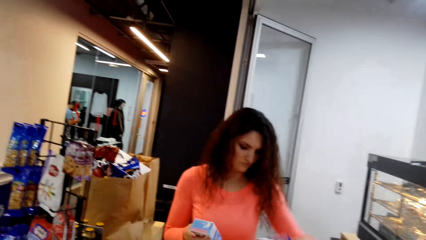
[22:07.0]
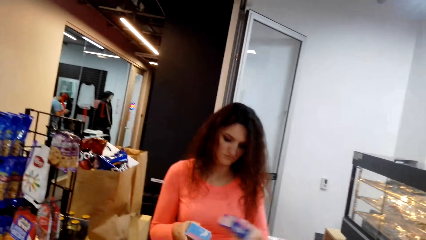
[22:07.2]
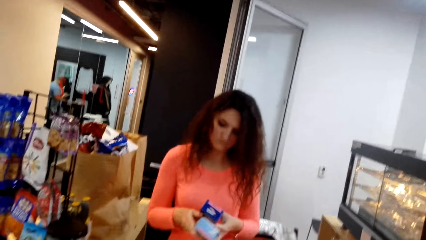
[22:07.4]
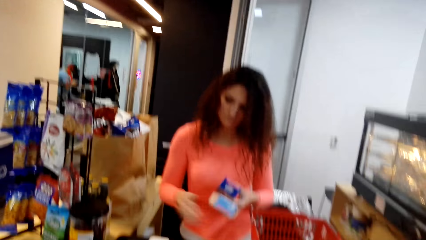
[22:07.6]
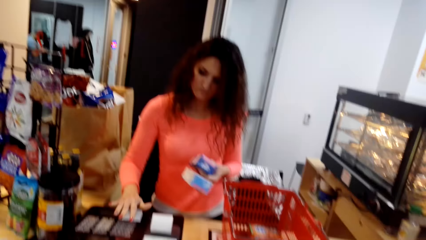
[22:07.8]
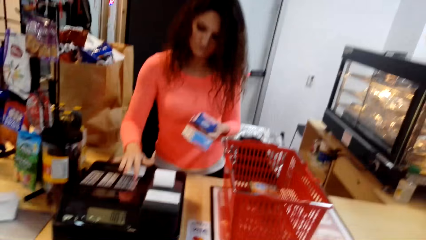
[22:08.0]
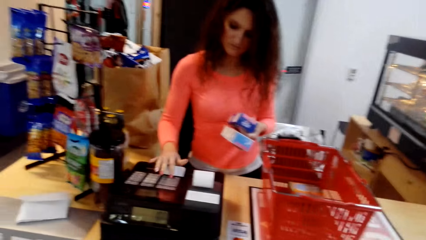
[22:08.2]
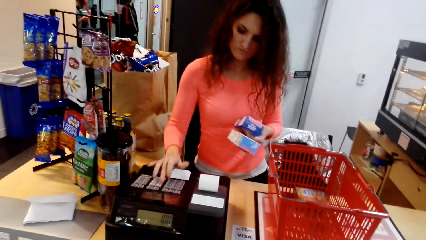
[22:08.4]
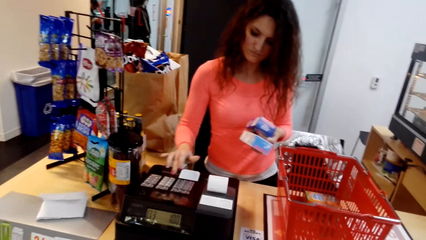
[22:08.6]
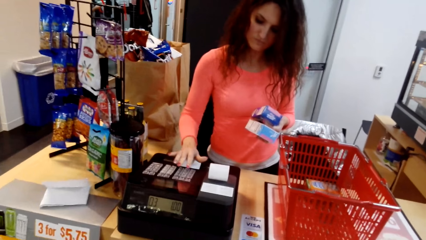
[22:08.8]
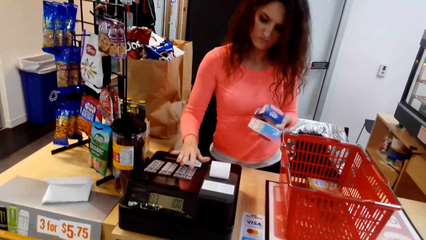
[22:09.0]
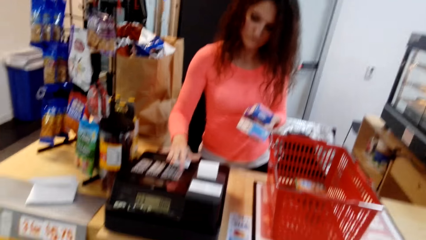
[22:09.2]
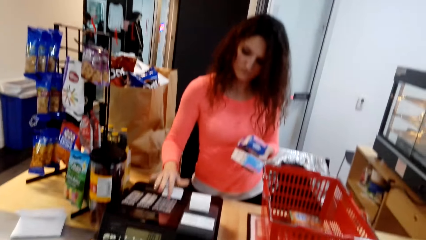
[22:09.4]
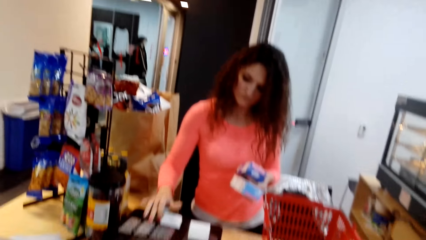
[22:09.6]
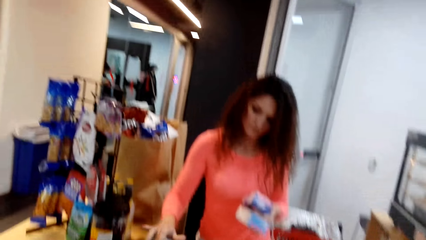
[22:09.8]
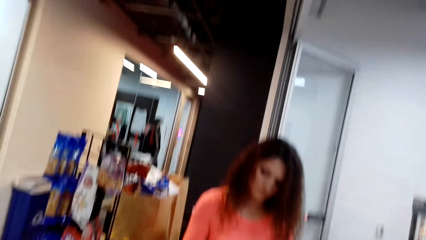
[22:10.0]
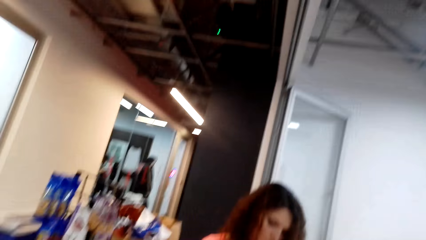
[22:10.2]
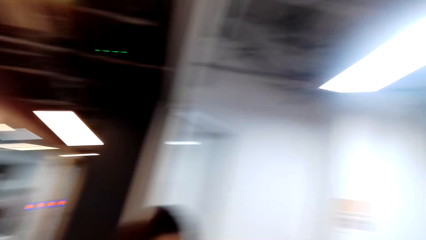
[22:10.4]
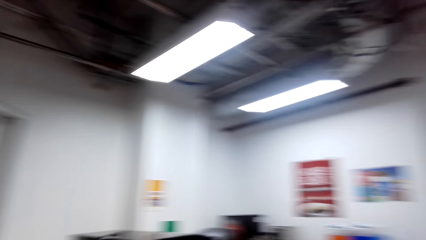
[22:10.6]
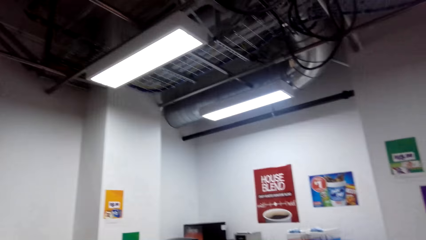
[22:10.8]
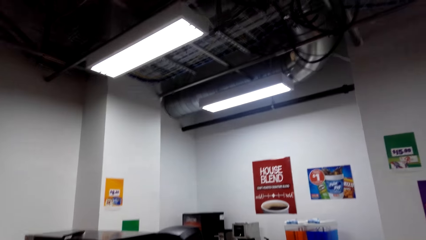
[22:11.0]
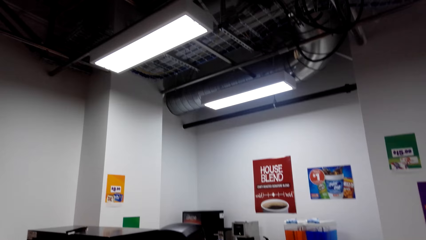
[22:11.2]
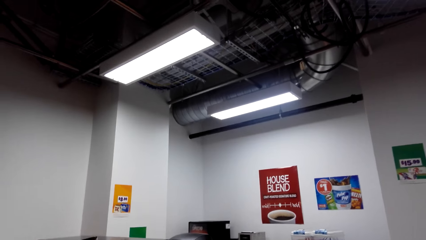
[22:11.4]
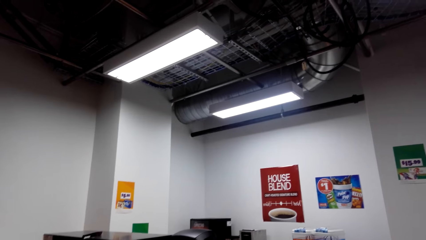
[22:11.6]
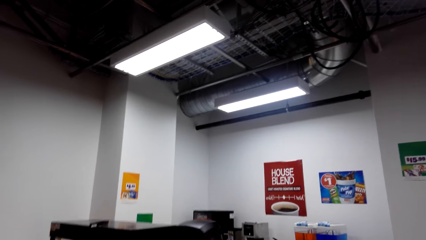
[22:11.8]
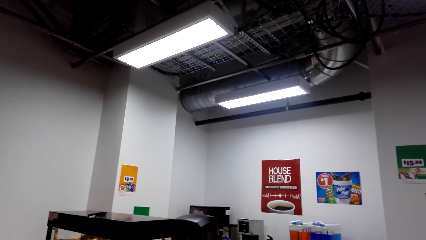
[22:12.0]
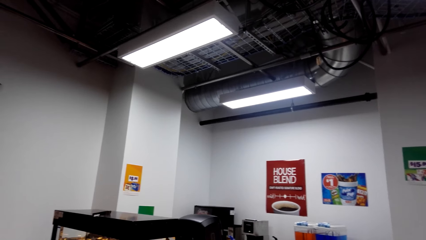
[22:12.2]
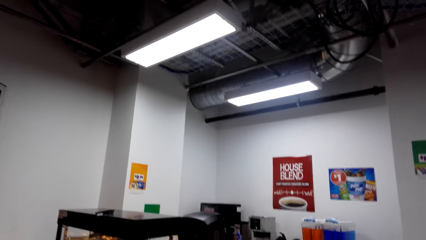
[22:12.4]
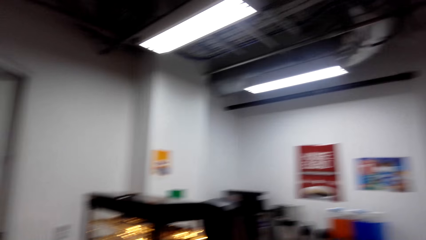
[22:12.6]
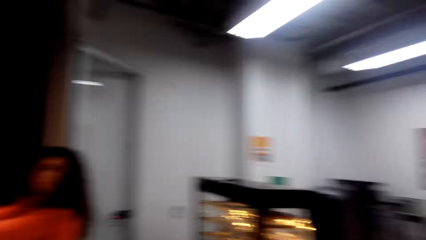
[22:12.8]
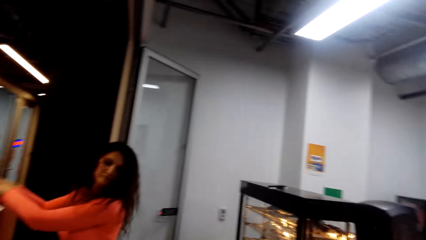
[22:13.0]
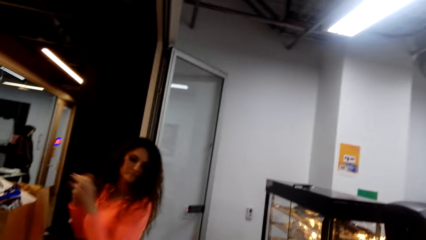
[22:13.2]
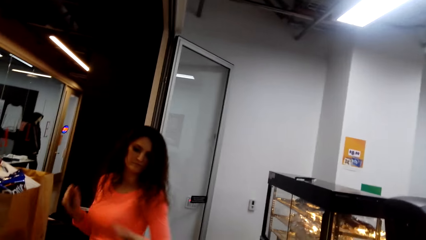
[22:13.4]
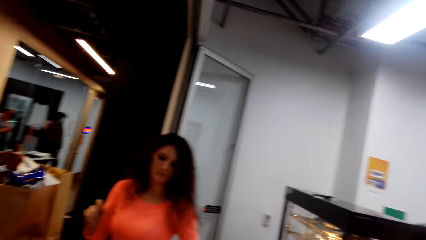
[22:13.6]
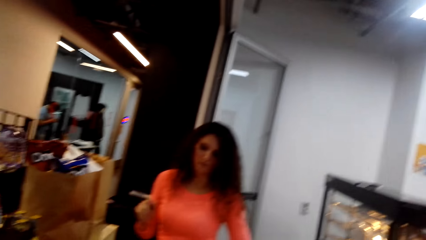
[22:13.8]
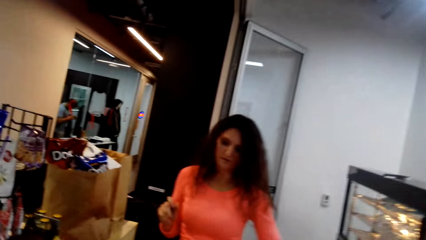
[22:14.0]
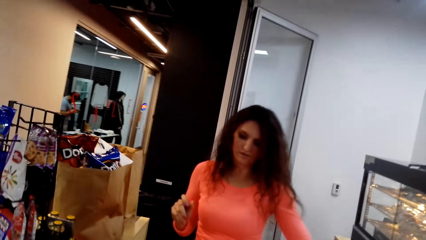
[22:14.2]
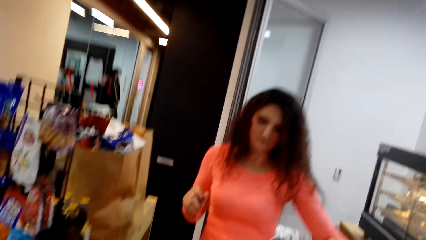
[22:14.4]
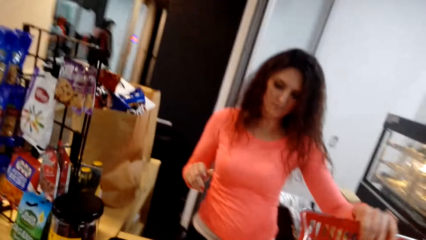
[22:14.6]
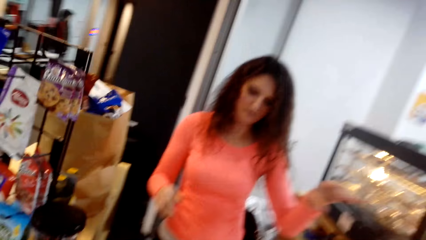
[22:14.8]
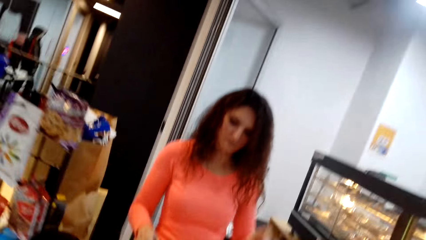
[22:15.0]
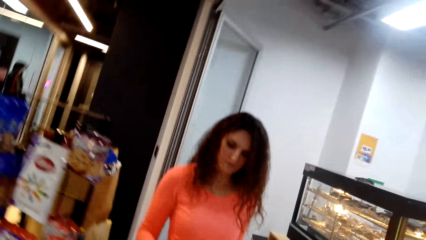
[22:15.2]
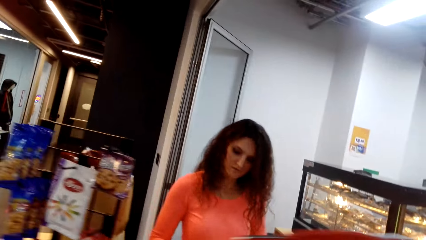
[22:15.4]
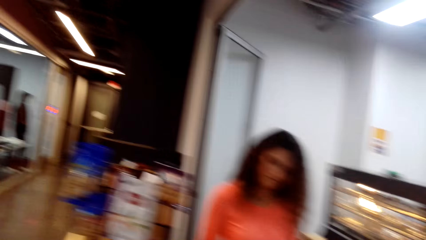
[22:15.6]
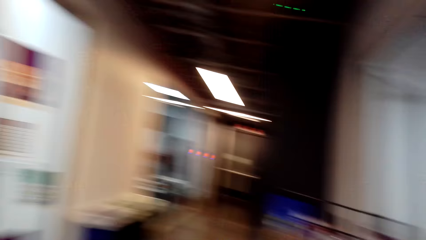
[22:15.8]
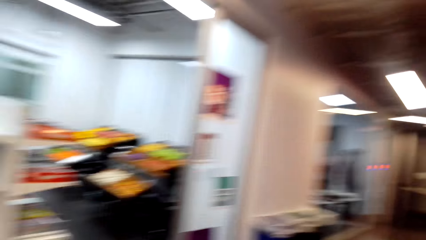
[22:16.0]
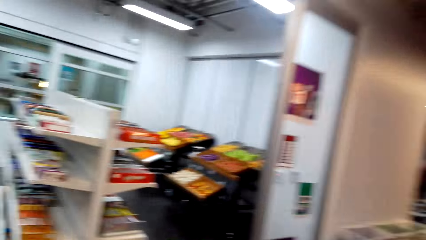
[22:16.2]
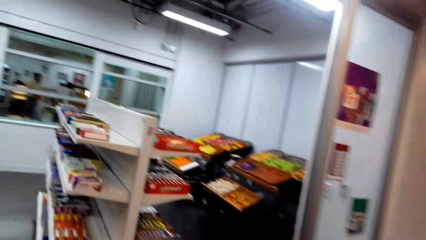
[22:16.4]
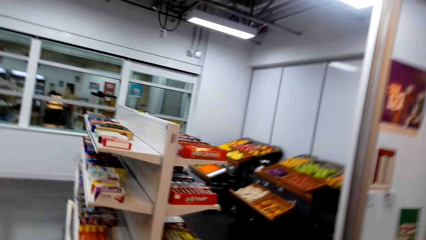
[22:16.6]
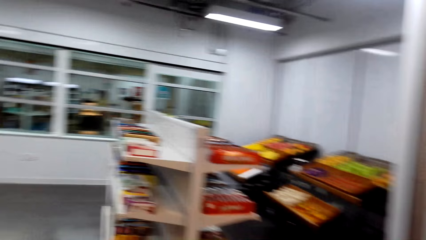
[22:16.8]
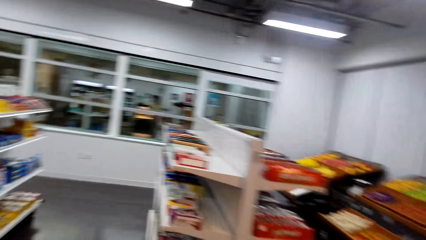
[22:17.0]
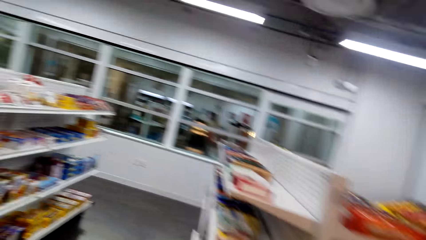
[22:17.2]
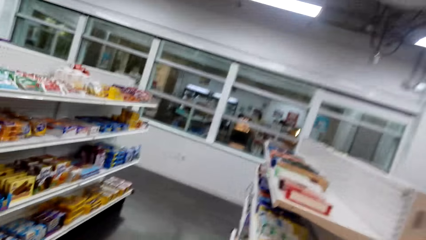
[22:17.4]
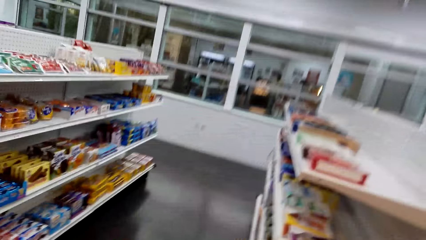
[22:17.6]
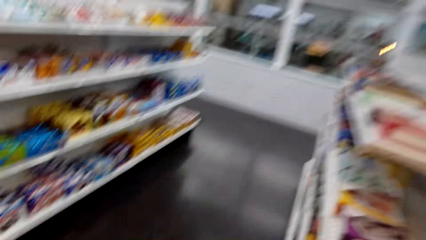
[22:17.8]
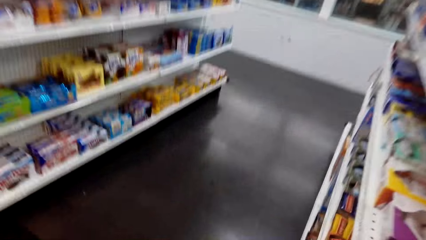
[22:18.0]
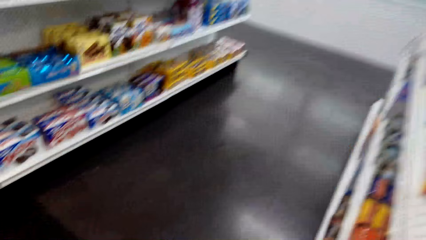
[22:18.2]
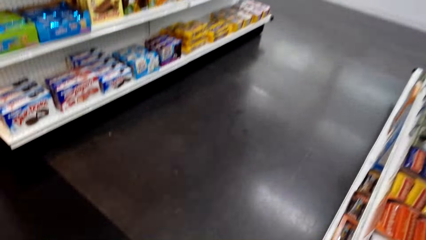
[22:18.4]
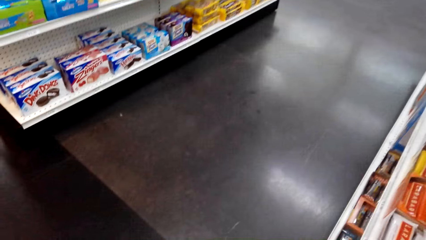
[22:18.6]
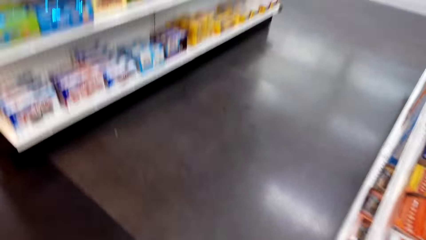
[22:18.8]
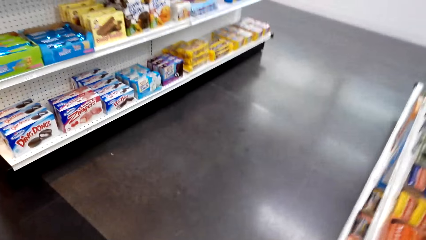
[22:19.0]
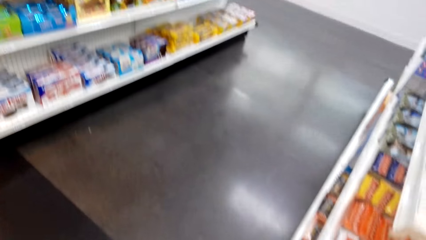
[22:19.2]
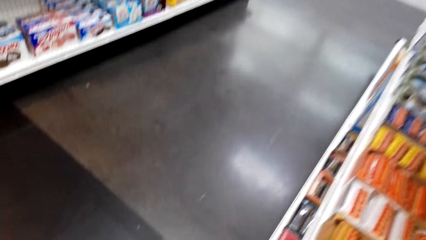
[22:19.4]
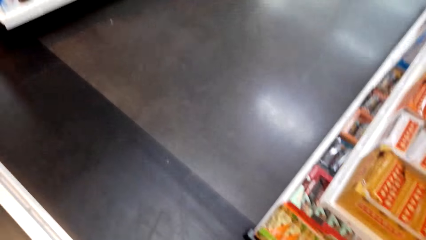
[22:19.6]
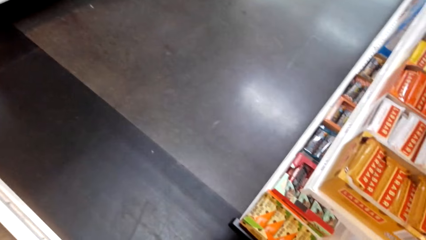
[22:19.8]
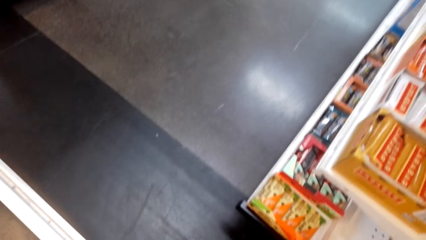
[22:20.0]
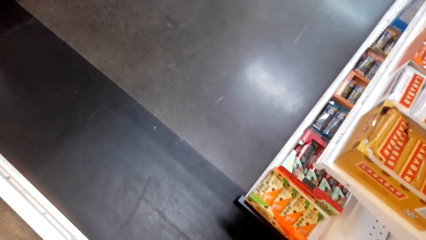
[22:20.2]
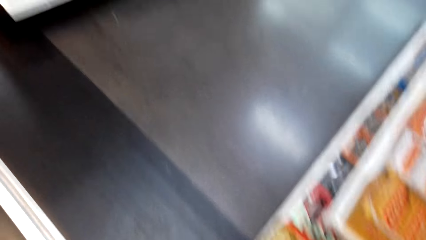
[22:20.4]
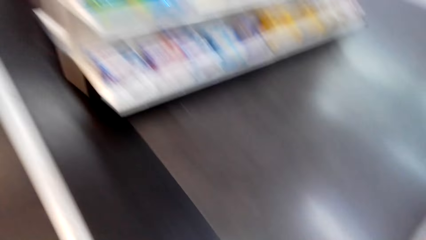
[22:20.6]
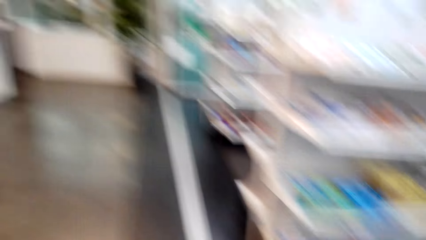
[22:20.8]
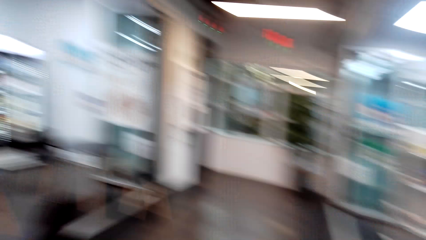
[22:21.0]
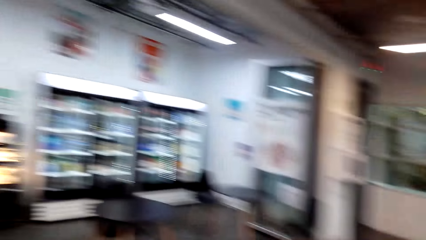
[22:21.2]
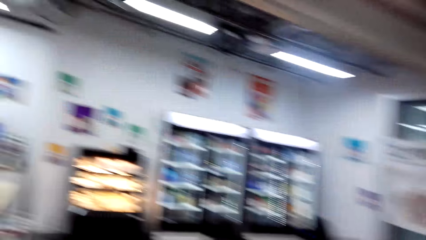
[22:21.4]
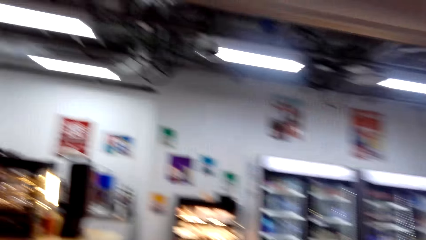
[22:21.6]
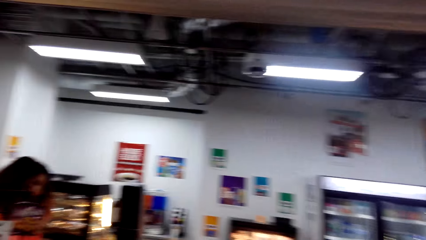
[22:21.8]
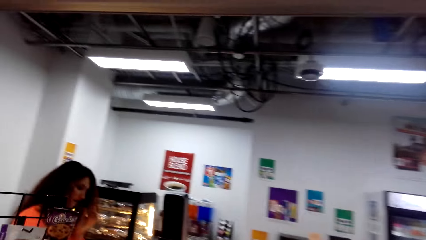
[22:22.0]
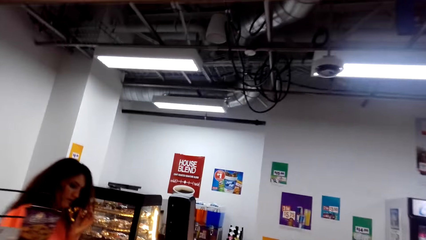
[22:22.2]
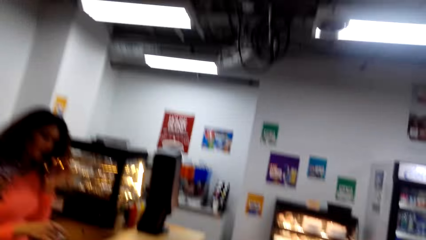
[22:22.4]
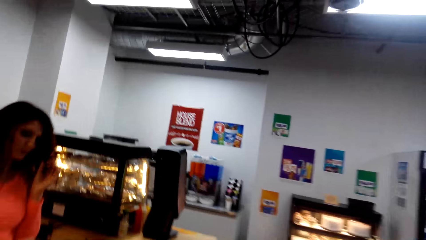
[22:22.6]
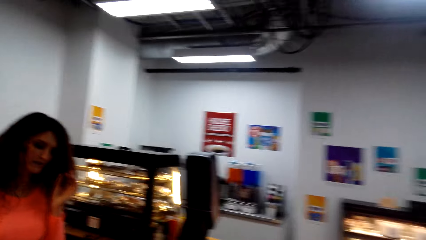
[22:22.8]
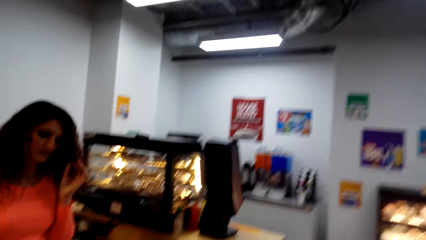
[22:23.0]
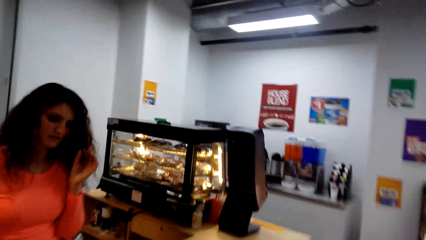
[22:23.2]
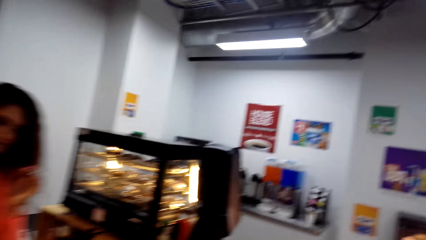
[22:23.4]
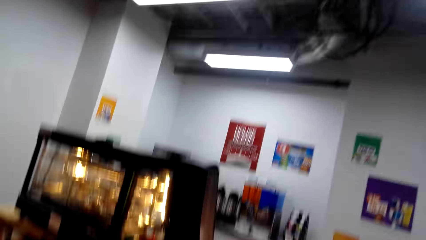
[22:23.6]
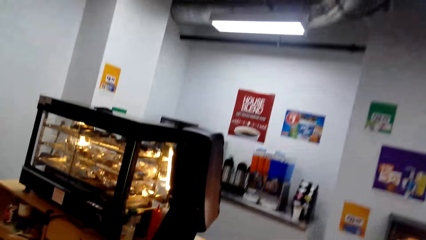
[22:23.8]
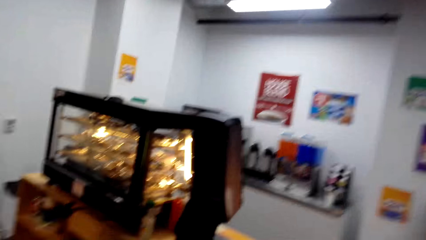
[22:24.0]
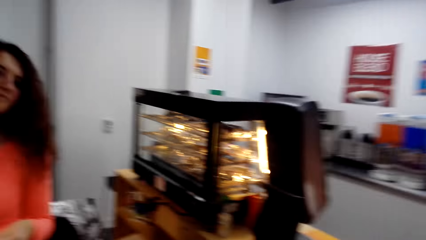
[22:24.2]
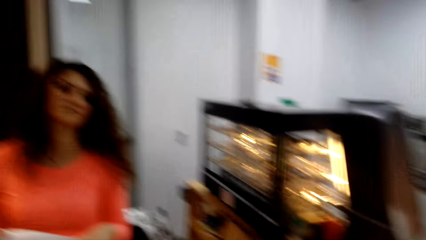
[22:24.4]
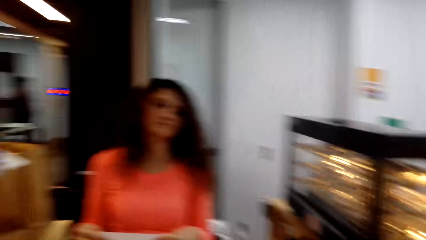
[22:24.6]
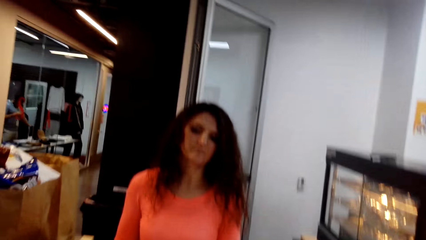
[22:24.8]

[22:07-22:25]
The man holds the packet and presses buttons on the counter top. The camera wearer turns around. The man presses buttons on the counter top. The camera wearer turns around. The man puts the packet in the shopping pack. The camera wearer turns around and walks around. They turn around and walk around. They turn around.
